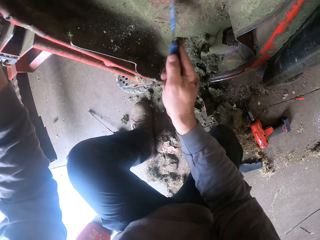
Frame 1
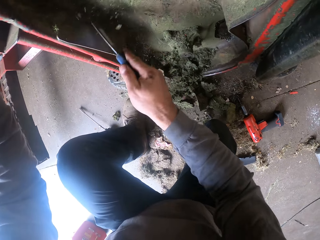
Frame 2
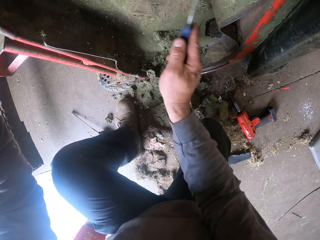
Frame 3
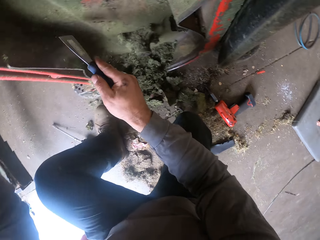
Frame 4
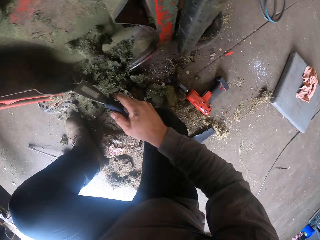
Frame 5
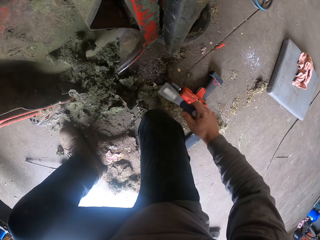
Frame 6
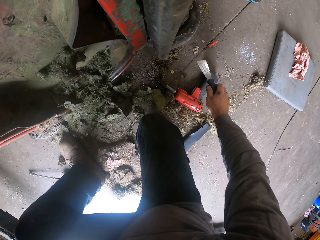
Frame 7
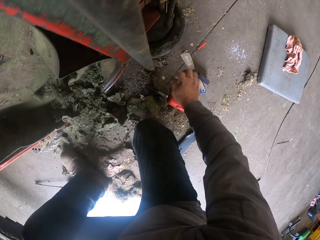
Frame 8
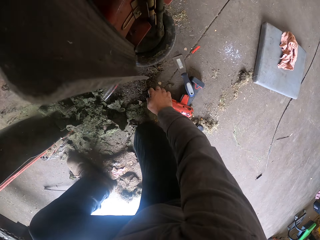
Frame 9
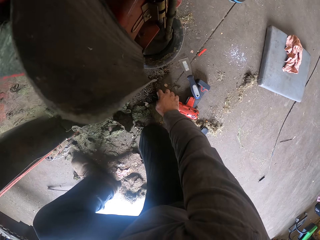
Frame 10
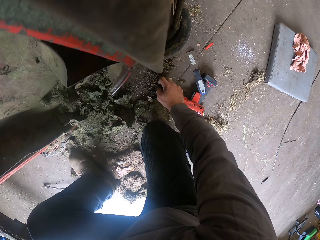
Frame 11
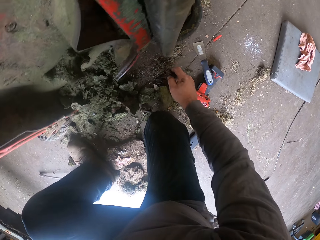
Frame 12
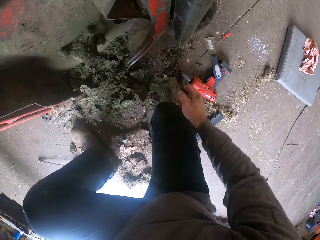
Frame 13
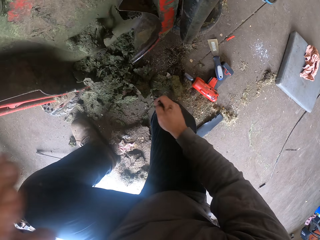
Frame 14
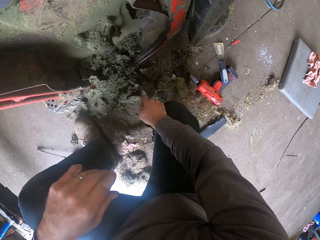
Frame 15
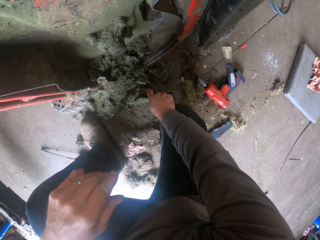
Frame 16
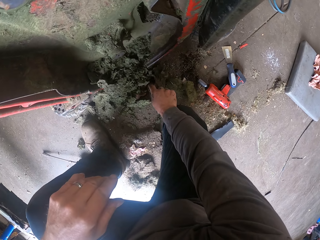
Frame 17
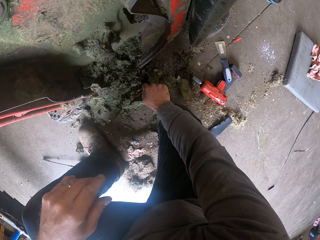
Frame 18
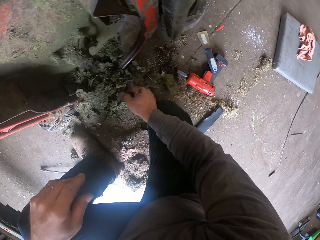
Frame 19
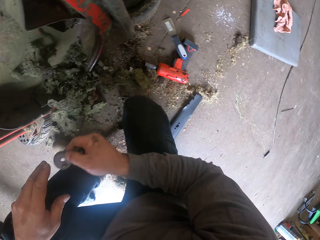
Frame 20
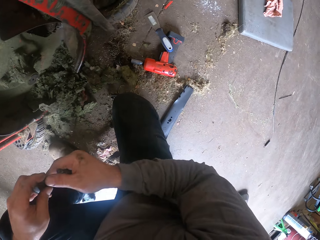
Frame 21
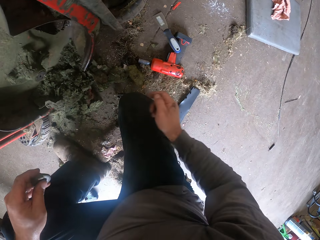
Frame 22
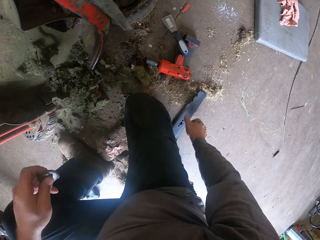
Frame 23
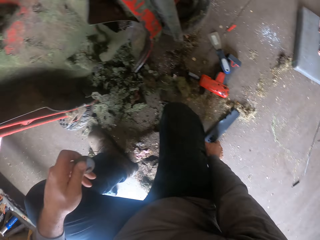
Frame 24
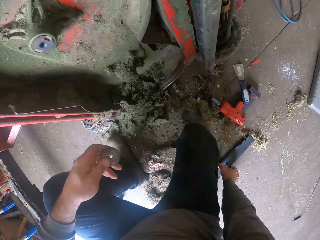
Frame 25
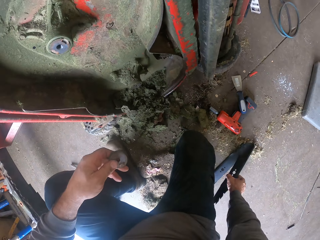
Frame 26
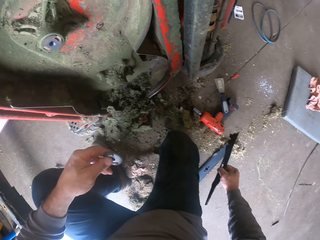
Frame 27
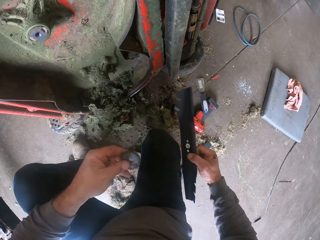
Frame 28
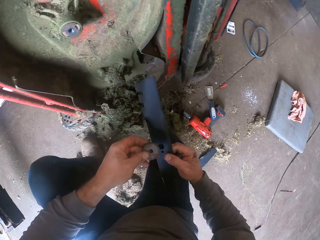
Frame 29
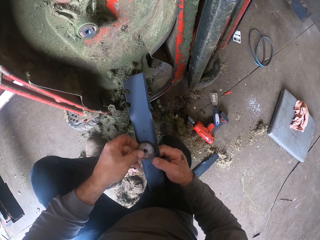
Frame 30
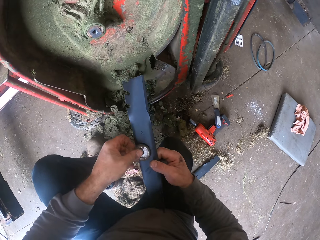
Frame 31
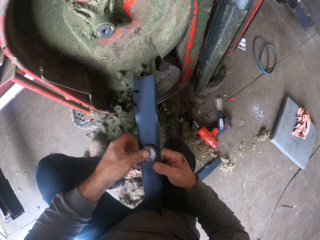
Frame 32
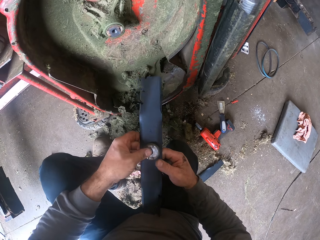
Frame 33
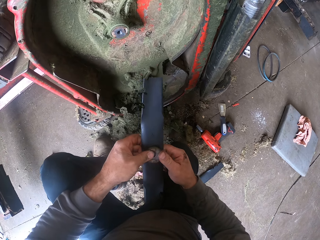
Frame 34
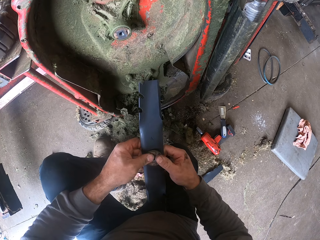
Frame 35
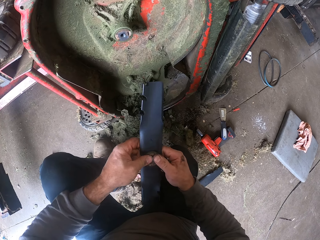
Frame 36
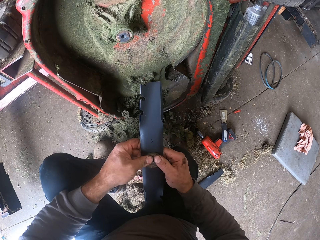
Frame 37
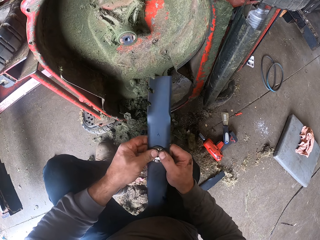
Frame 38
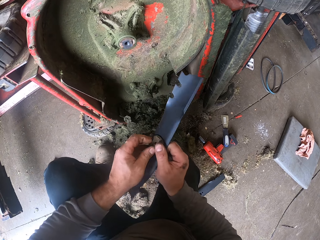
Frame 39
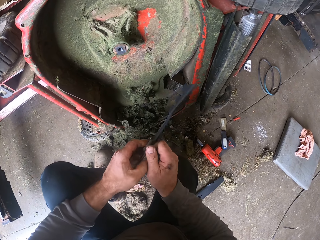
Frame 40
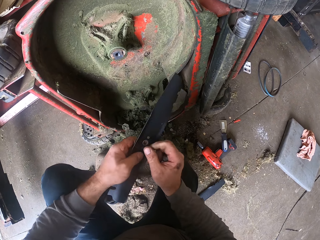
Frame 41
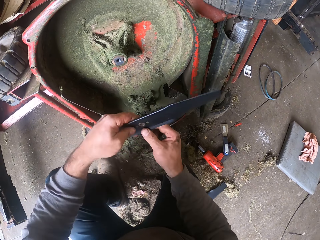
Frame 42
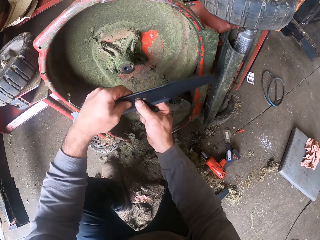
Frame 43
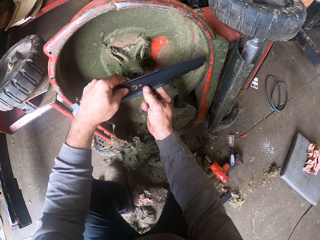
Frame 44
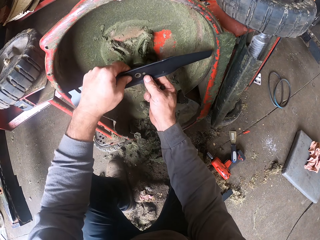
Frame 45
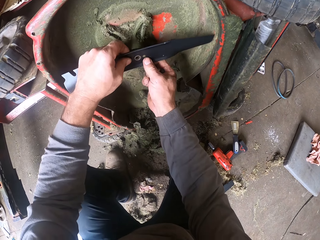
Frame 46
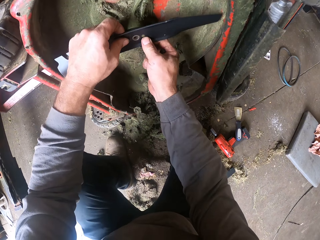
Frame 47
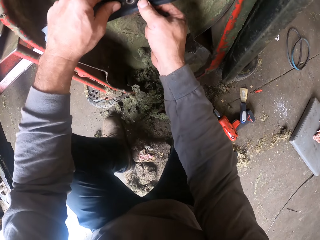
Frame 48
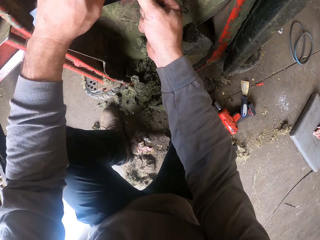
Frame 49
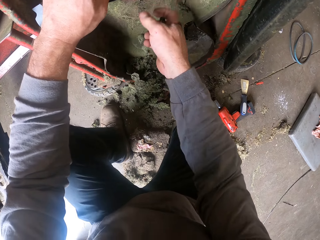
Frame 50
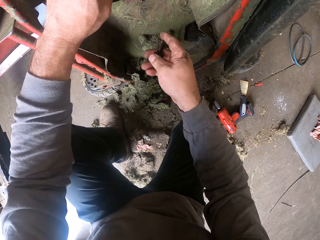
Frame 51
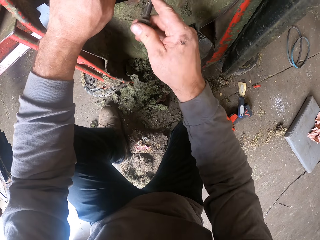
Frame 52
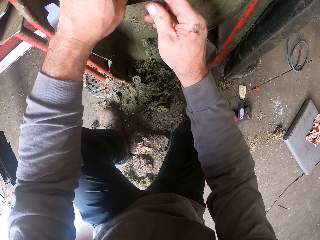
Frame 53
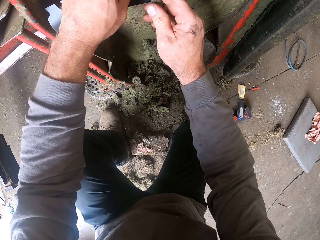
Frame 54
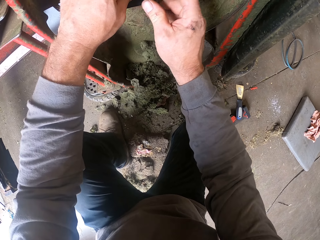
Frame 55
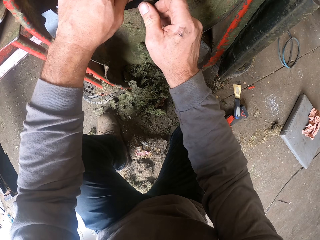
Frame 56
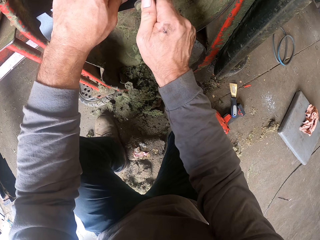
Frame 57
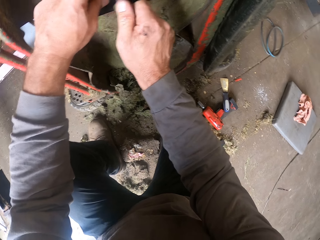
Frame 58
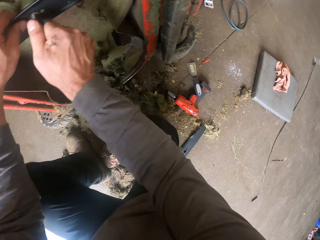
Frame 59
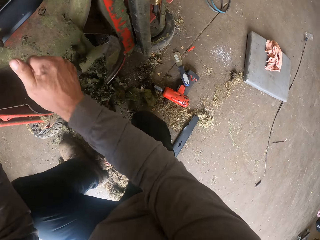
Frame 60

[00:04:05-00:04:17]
The camera wearer puts down the scraper. They pick up an iron nail head. They pick up the blade or aluminum metal from the ground. They fix the iron nail head on the blade. They fix the blade back in the lawn mower.

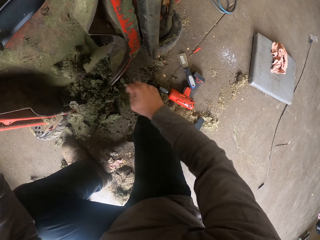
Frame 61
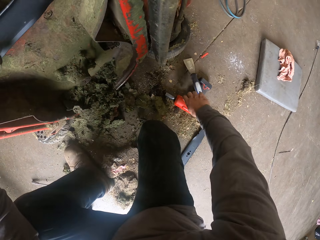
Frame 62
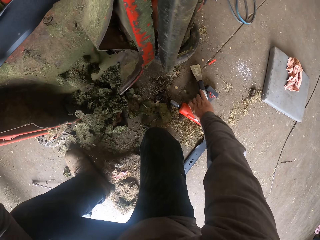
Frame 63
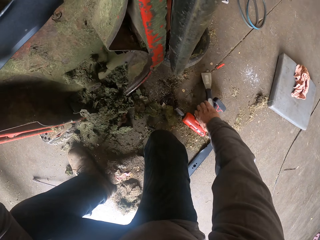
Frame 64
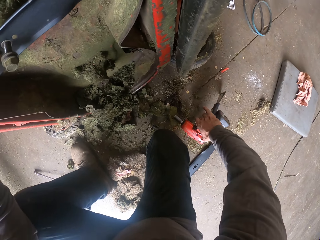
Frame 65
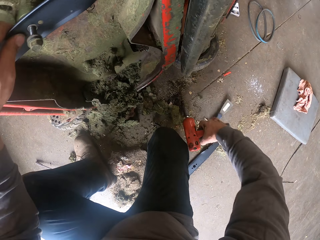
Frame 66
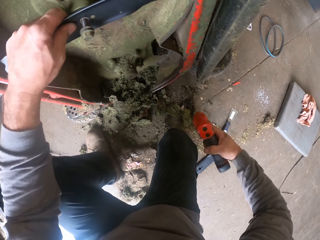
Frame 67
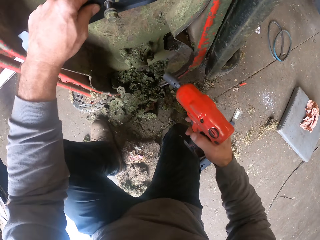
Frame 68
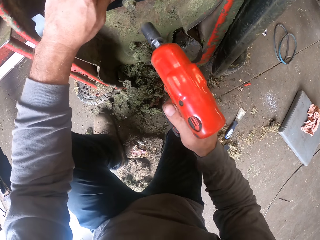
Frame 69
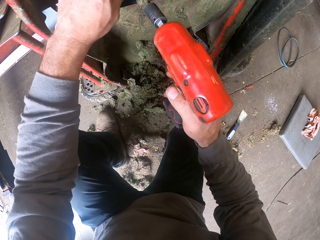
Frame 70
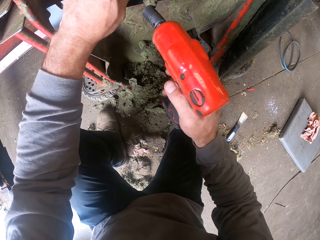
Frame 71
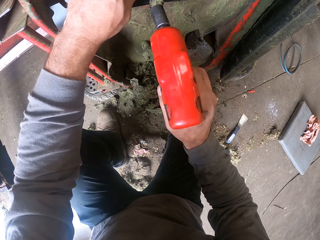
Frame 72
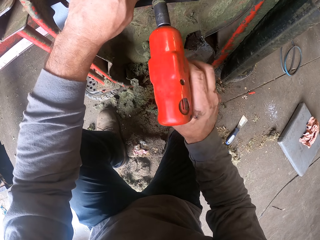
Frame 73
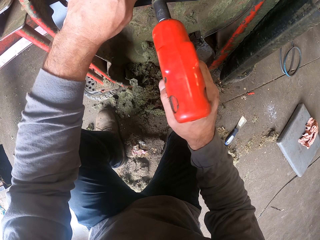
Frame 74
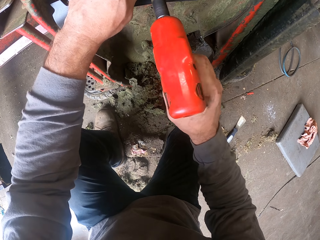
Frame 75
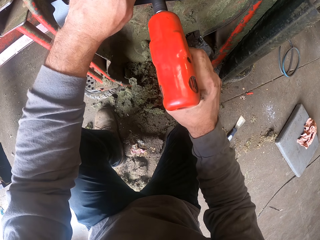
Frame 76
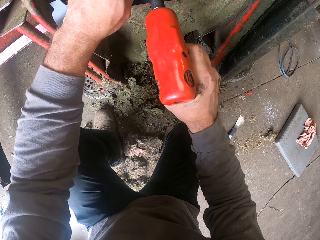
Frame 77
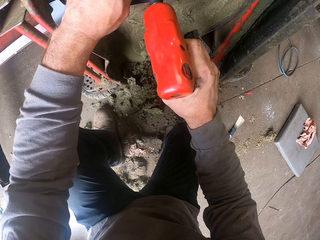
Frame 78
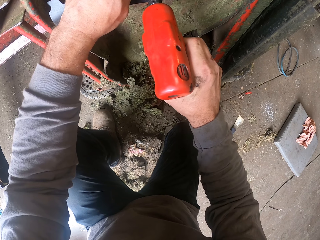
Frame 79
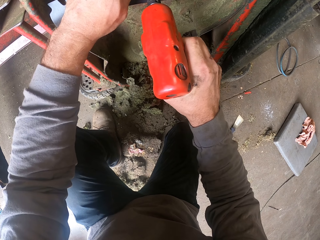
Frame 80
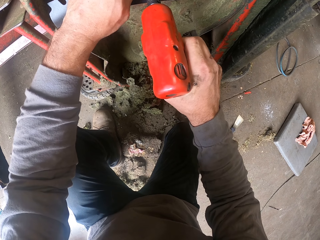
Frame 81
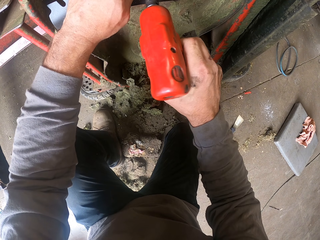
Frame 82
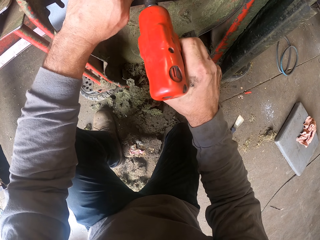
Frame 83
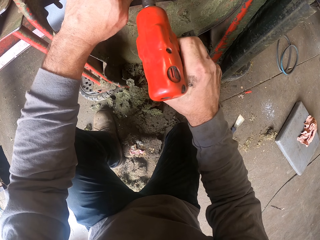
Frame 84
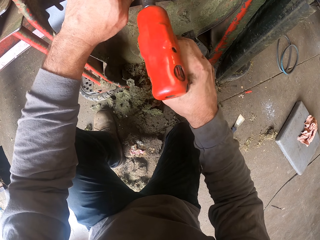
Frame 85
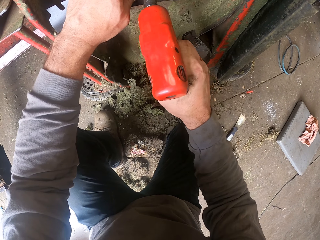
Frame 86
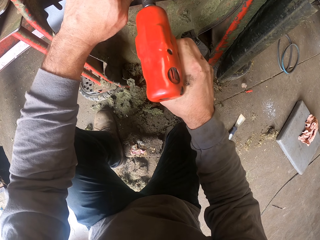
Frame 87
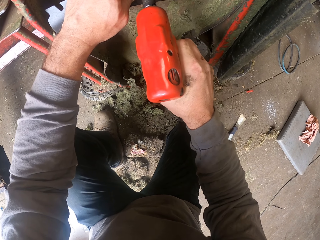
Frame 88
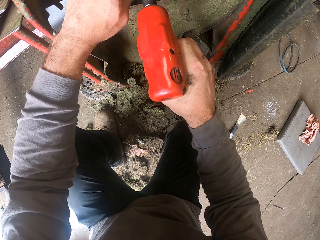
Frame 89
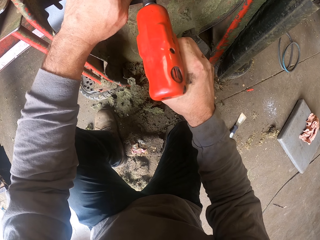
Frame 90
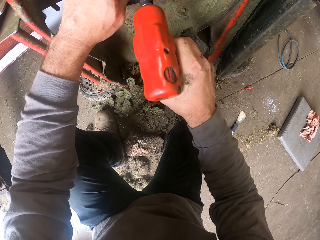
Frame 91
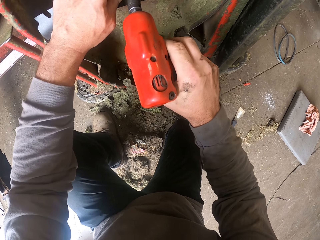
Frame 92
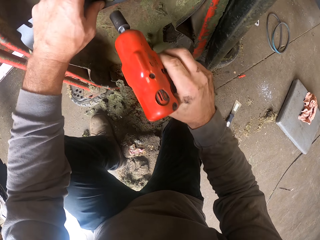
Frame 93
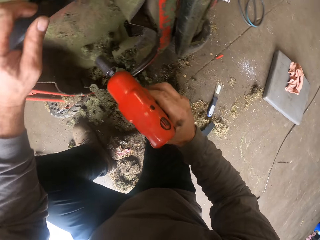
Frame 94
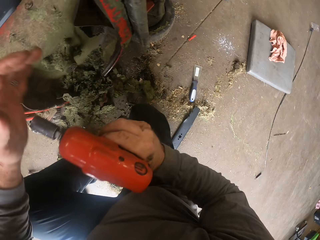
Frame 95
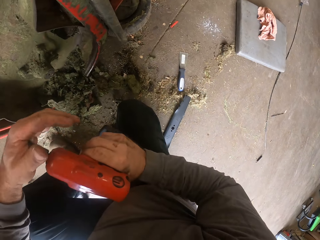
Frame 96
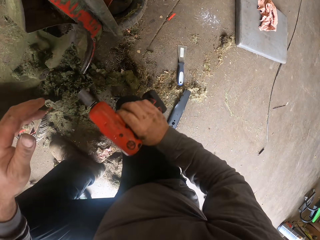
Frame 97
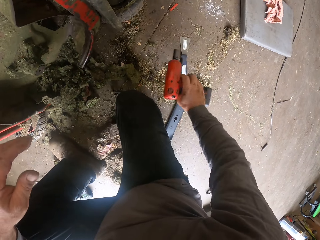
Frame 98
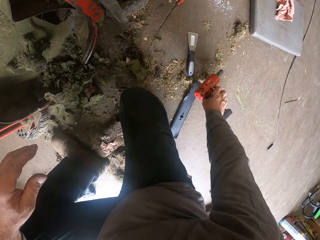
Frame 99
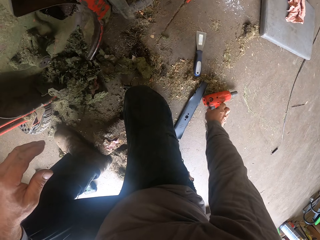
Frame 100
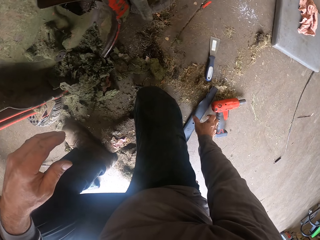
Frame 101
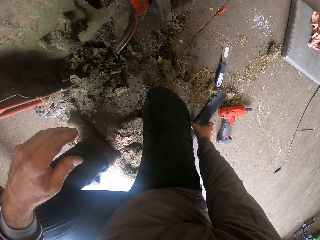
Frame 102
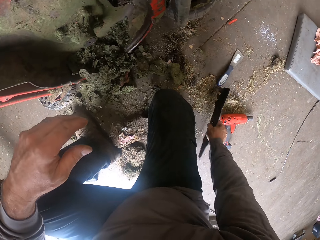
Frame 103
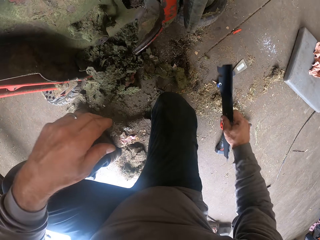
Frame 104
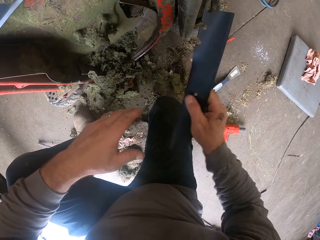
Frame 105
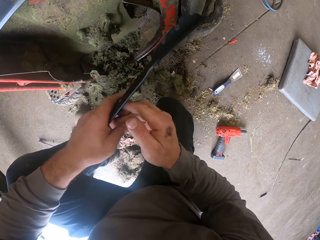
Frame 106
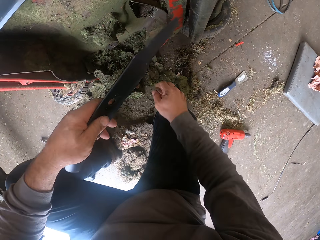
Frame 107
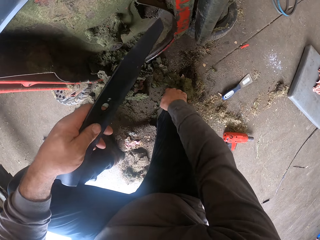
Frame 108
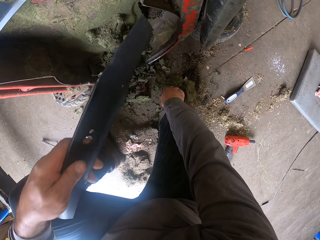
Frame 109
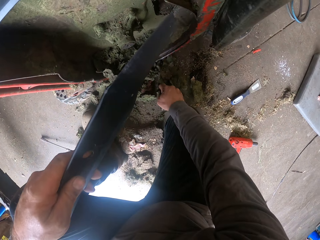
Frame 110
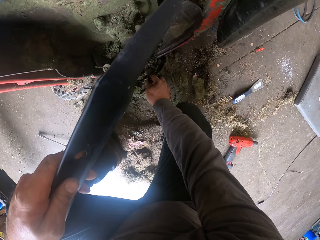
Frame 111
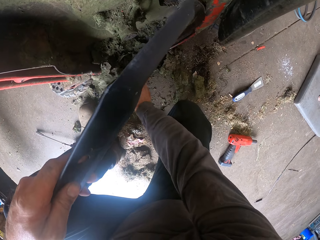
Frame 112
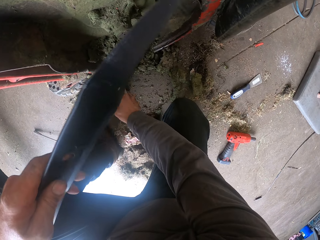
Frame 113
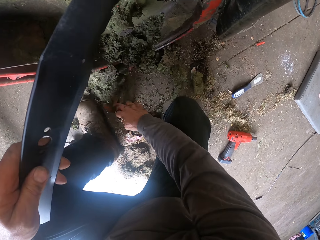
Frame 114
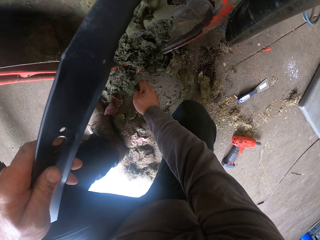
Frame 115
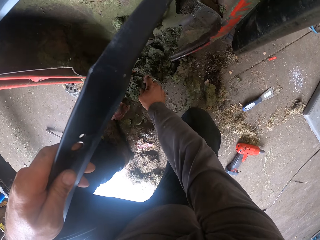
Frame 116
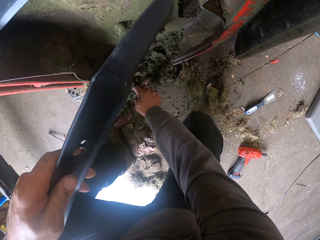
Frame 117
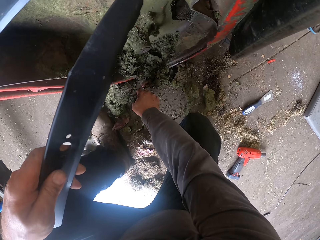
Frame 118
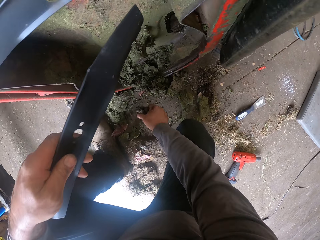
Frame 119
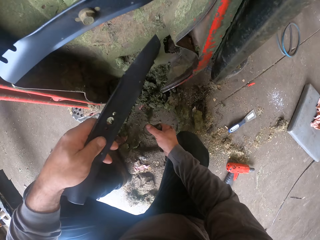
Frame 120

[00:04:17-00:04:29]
The camera wearer carries the drill from the ground. They operate the lawnmower with a soldering gun. They drill the blade into the lawn mower. They drop the drill on the ground. They pick up an aluminum metal. They carry the other blade. They pick up an iron nail head.
